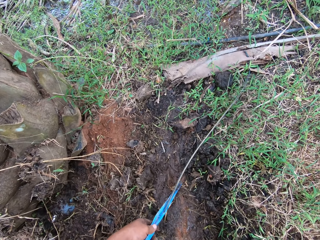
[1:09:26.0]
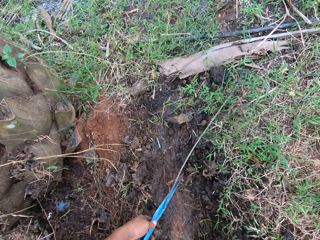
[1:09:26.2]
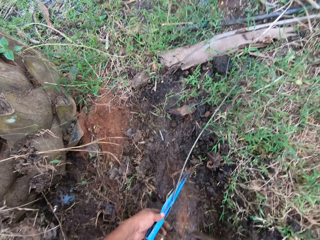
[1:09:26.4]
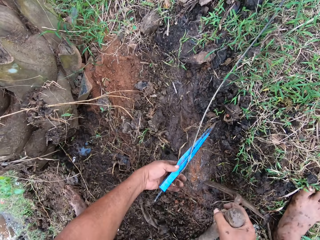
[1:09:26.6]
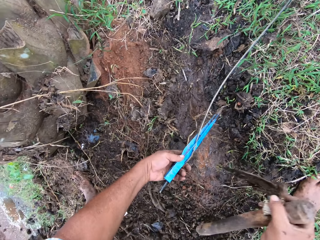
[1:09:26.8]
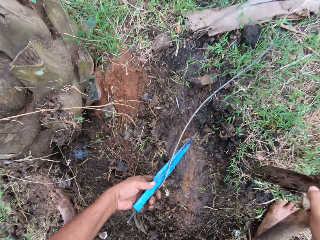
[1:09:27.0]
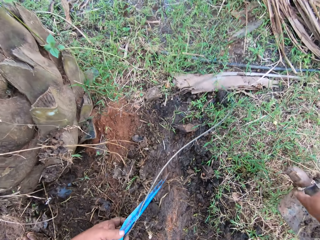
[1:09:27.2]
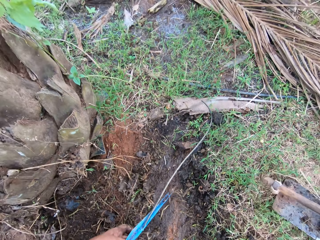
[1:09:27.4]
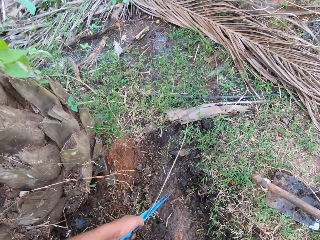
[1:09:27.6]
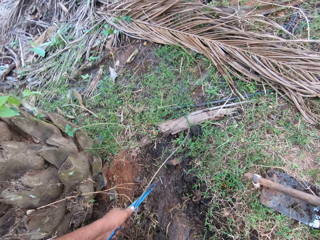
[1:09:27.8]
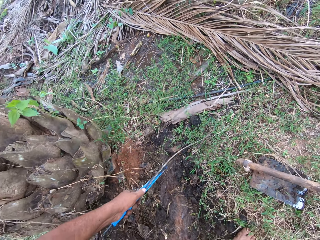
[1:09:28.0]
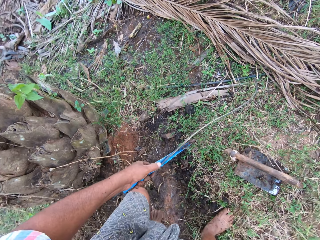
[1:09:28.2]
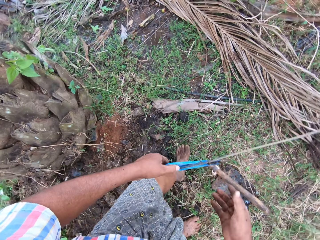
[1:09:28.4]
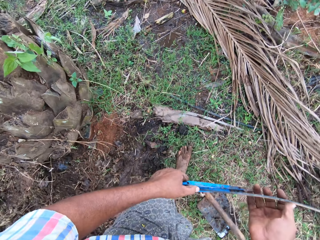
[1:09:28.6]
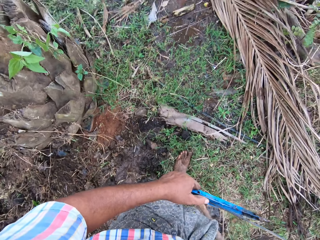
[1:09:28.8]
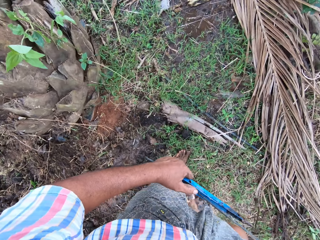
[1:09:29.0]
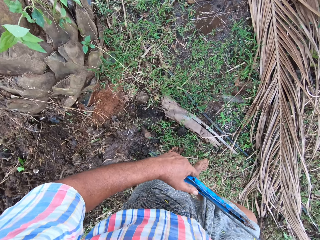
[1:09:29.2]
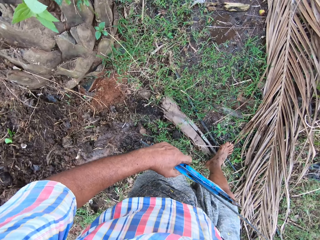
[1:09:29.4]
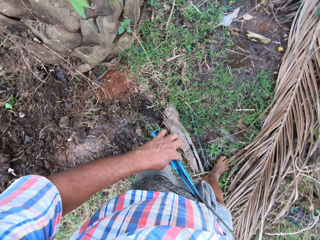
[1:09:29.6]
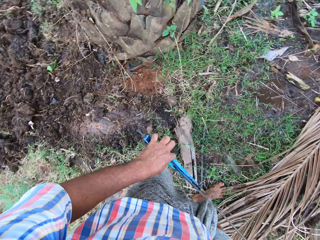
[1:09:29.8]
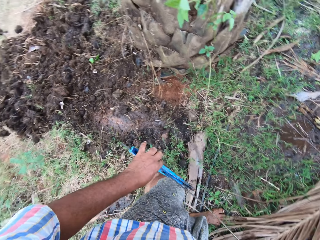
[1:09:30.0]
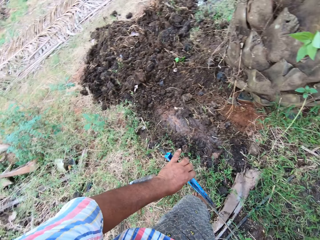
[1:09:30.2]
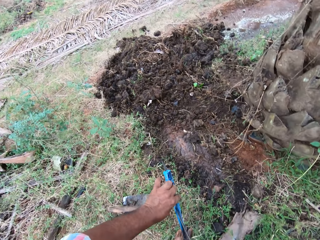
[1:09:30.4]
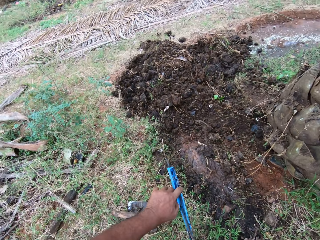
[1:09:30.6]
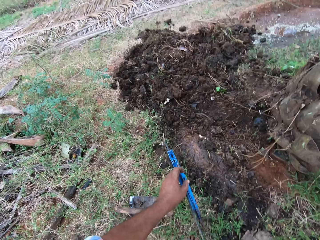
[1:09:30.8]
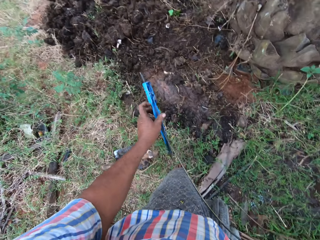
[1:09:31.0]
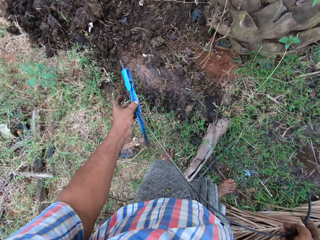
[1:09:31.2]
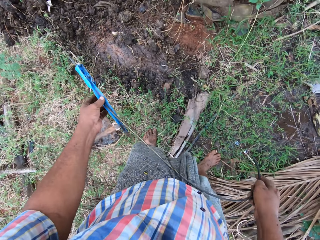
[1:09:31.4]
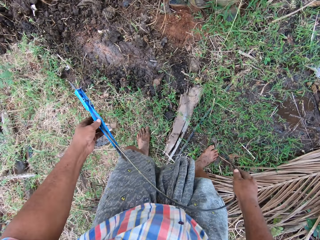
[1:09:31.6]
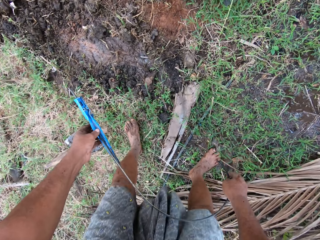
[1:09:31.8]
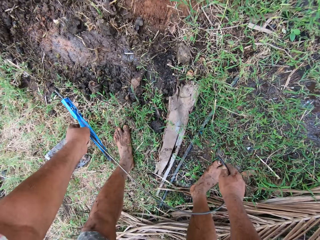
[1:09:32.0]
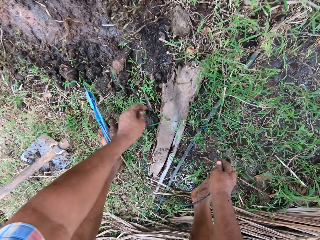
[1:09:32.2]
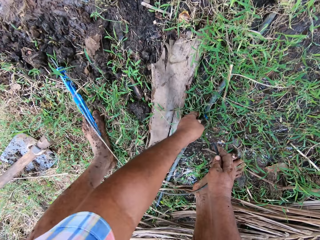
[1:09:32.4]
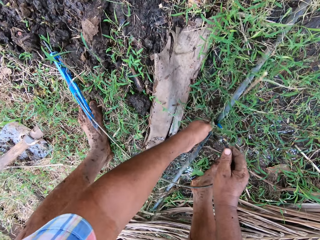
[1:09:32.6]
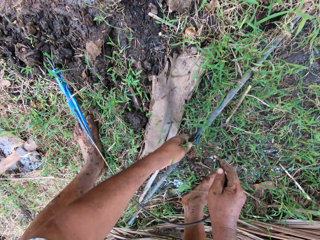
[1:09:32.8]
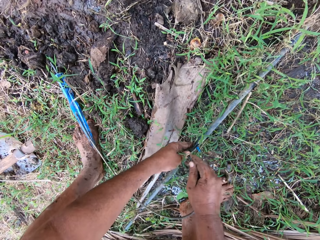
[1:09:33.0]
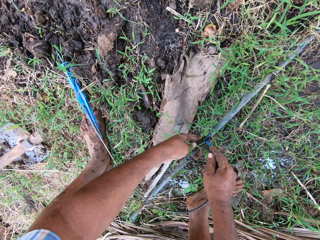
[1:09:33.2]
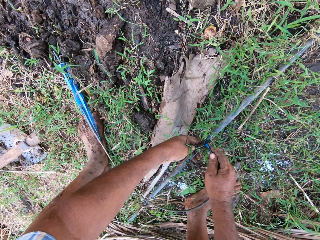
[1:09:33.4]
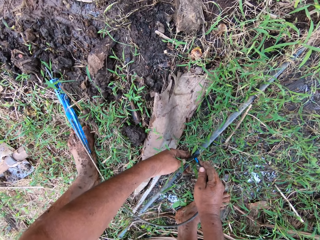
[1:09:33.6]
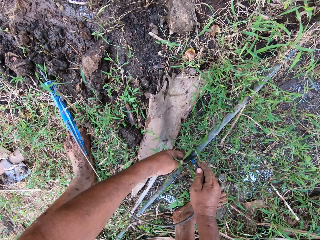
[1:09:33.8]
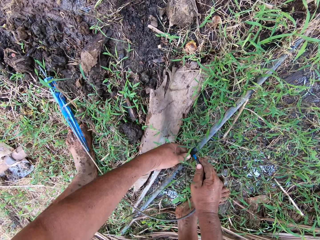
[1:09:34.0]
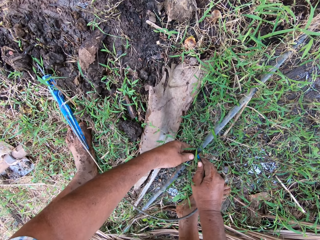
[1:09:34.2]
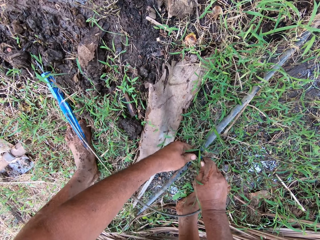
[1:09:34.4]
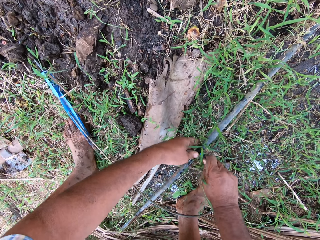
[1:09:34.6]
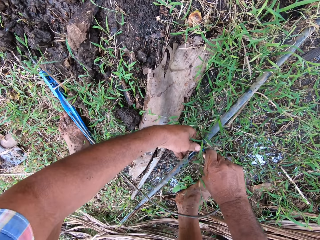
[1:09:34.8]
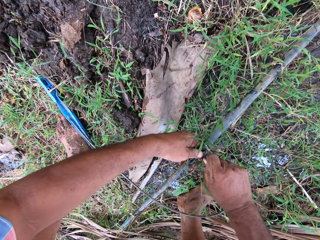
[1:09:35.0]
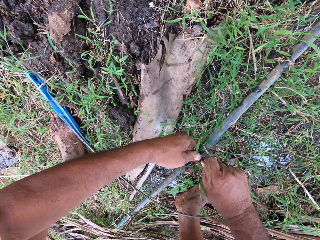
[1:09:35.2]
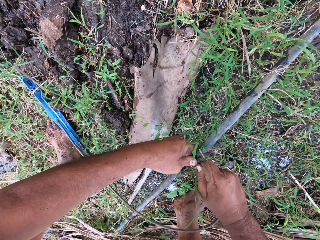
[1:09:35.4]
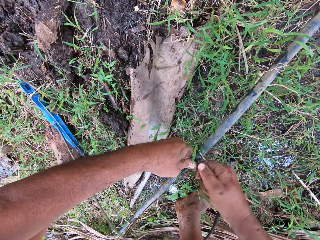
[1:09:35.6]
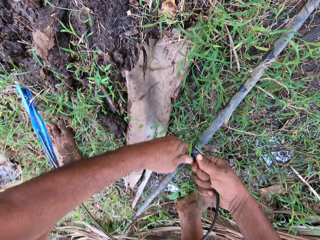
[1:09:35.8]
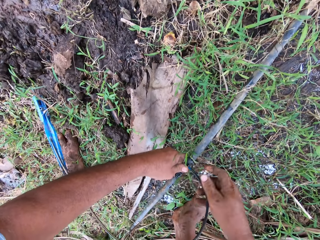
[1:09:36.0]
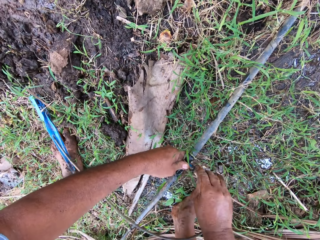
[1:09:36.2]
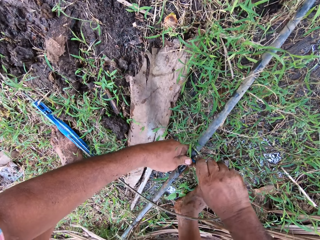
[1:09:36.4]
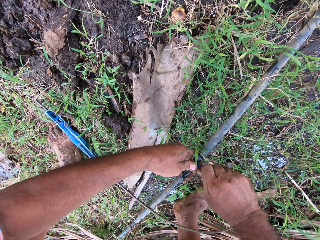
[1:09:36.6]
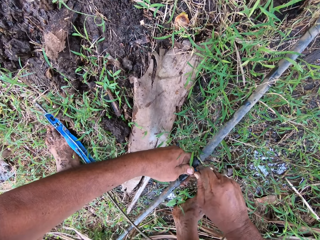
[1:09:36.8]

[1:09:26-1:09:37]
The camera wearer drops the hoe on the ground. They walk around the farm. They pick up a hose pipe on the ground. They attach one end of the sprinkler to the pipe.

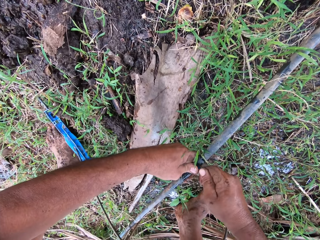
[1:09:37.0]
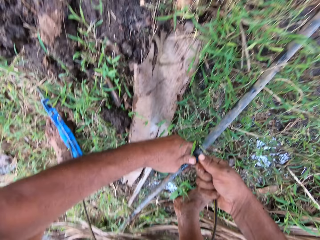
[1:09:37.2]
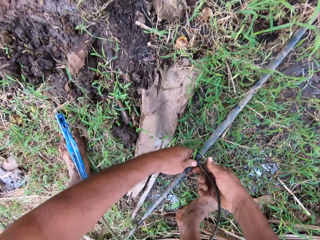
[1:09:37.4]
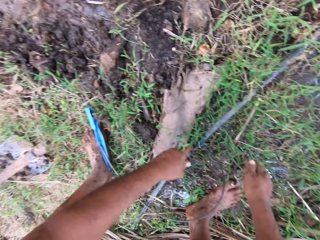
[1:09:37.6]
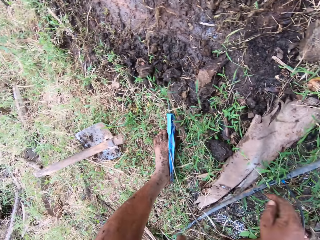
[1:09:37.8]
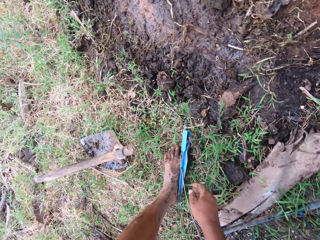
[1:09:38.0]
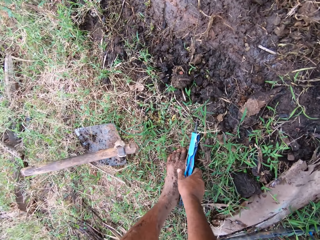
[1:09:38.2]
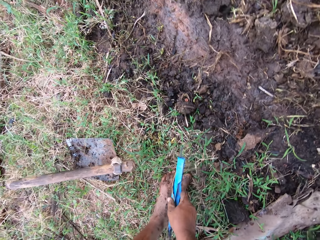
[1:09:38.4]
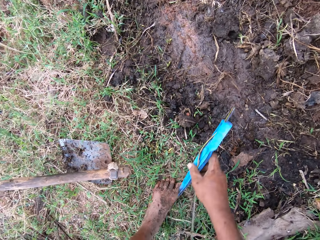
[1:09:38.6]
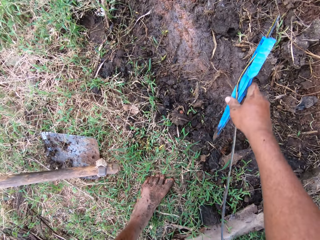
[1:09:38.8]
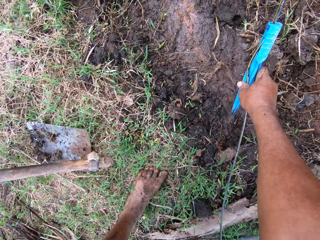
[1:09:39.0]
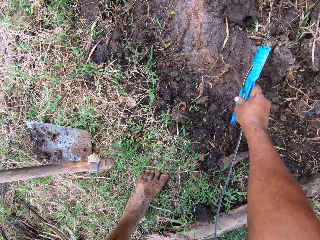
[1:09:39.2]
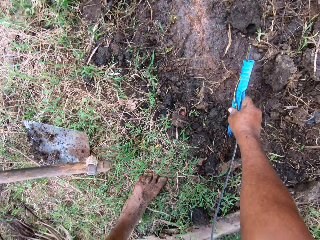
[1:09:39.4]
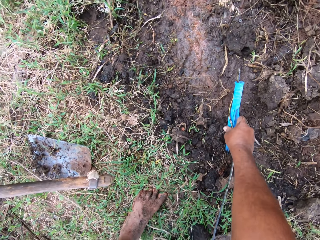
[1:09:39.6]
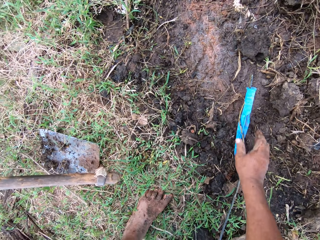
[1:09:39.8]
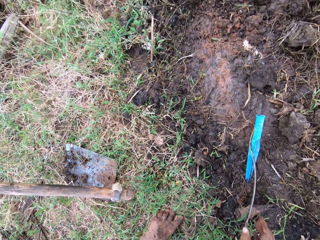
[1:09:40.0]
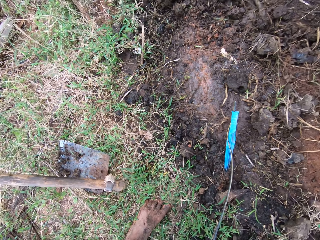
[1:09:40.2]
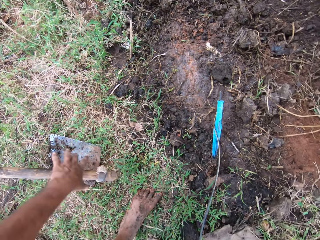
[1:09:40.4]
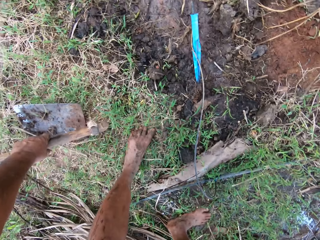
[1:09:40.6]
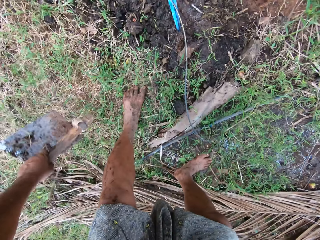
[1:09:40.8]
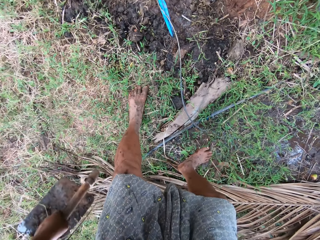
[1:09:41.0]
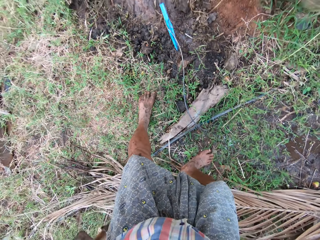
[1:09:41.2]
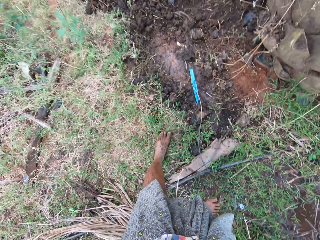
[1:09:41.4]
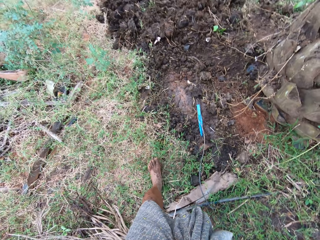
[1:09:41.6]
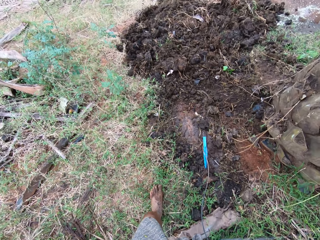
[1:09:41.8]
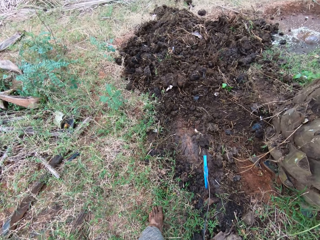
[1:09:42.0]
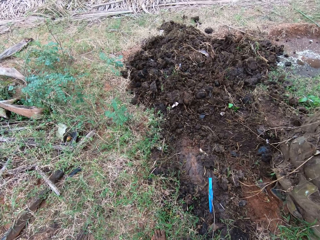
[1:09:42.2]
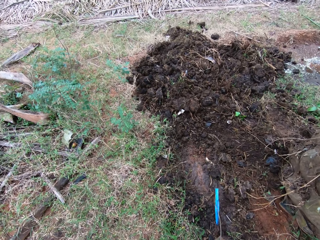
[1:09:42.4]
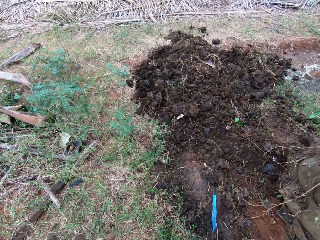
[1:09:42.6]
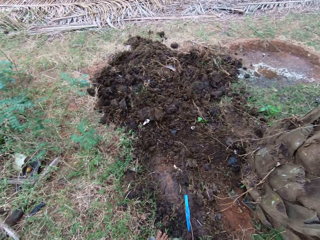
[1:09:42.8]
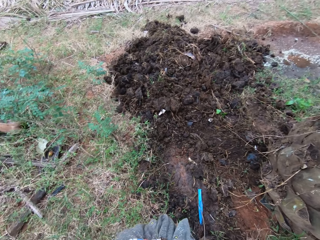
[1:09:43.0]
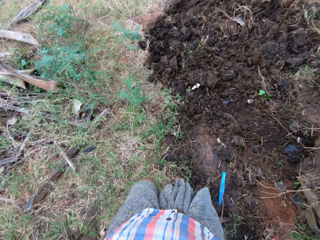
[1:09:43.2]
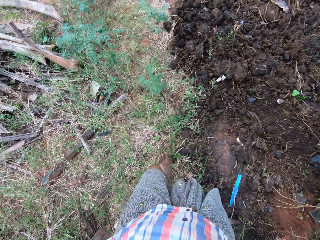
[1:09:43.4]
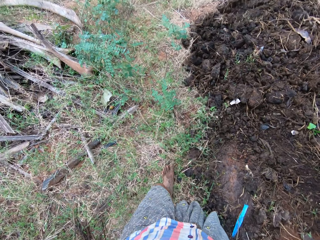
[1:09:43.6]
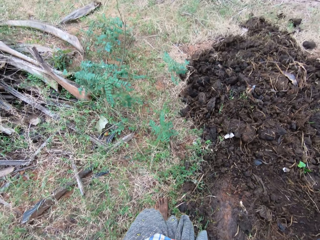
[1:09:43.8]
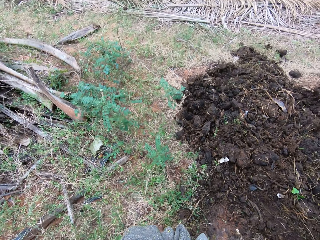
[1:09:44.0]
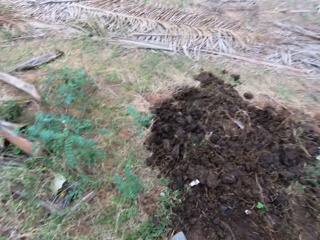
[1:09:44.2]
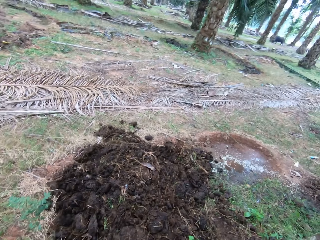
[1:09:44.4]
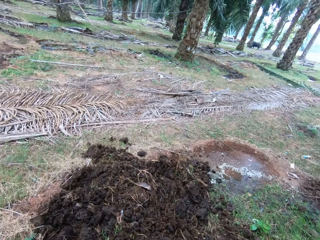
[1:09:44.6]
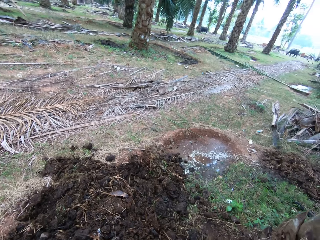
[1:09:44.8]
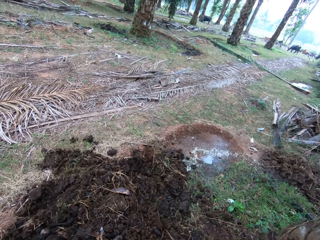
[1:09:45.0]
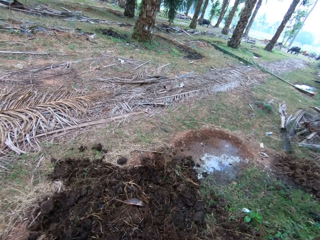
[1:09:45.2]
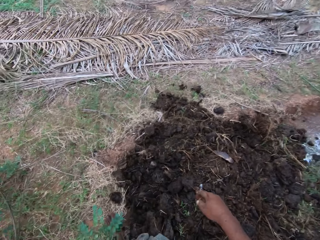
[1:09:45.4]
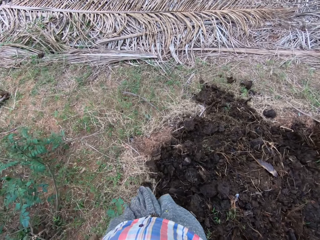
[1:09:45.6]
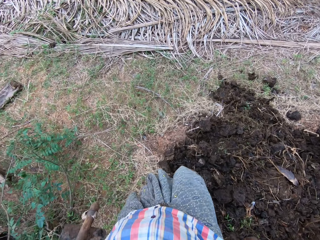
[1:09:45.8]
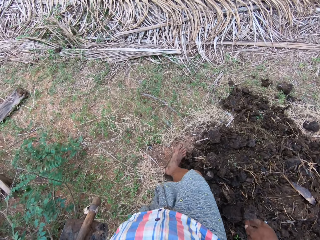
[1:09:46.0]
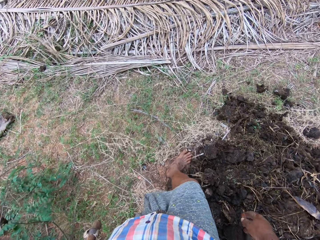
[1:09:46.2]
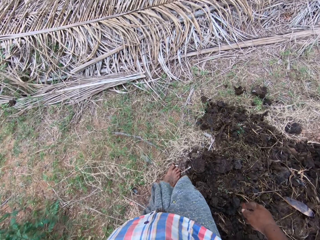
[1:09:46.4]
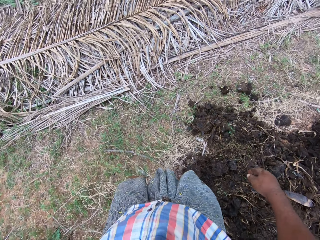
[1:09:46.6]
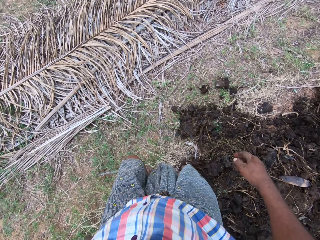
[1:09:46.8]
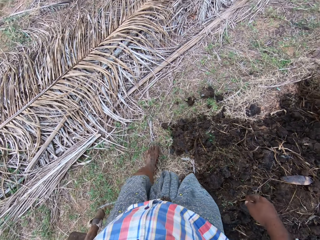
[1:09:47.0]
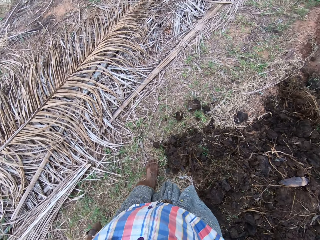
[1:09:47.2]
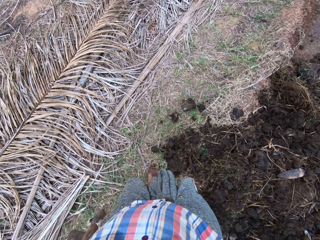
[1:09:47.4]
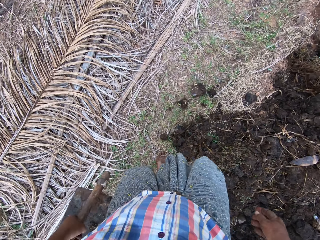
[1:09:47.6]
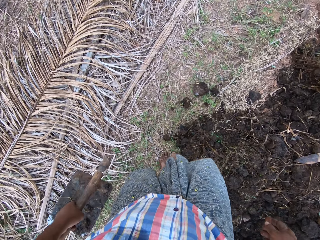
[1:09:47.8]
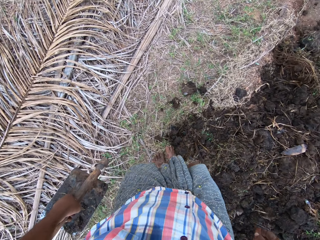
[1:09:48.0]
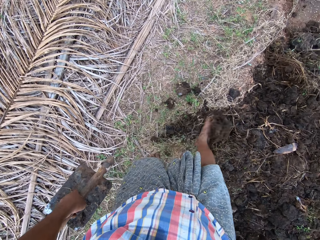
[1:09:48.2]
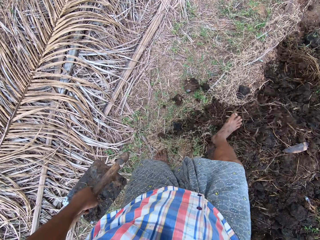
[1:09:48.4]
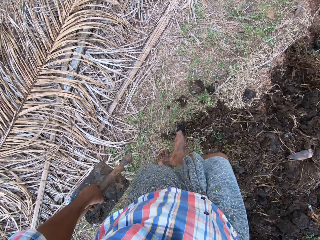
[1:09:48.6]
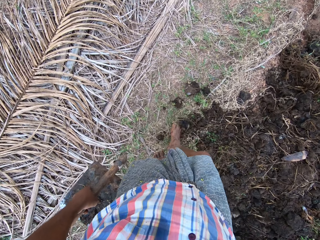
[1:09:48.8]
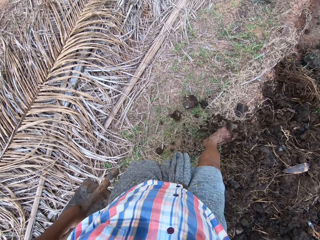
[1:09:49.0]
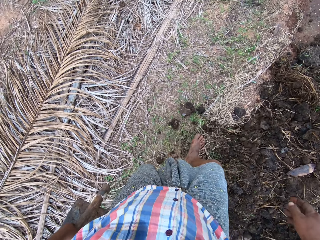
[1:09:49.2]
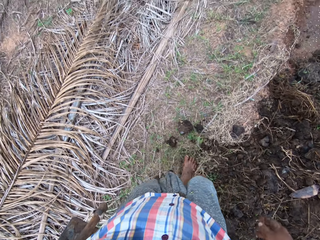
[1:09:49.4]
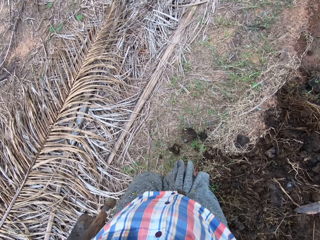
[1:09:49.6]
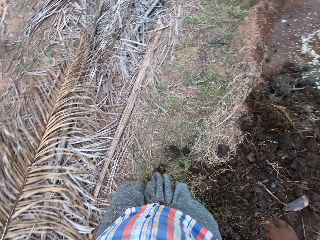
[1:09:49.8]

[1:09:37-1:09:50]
The camera wearer places the hose pipe on the ground. They pick up the other end of the sprinkler on the ground. They put the sprinkler in the ground. They pick up the hoe on the ground. They walk around the farm. They kick the soil on the ground. They move the manure.
